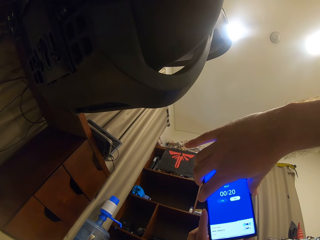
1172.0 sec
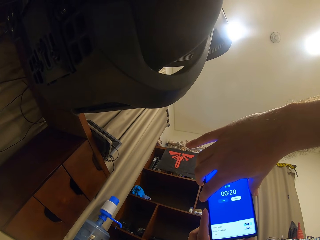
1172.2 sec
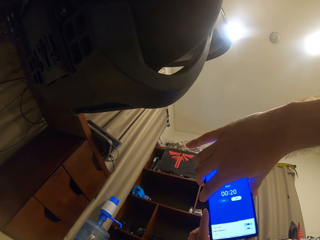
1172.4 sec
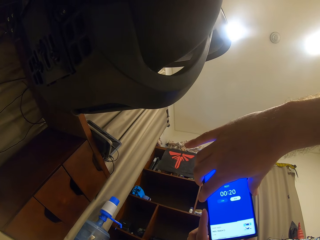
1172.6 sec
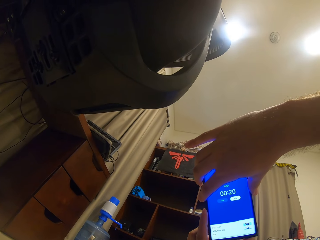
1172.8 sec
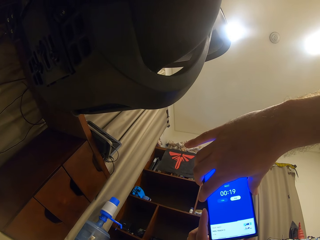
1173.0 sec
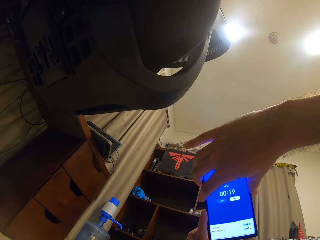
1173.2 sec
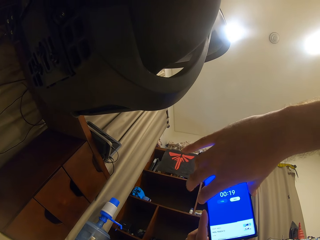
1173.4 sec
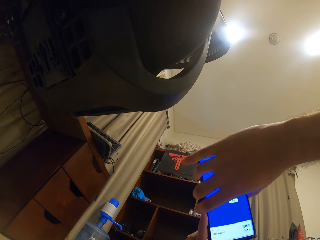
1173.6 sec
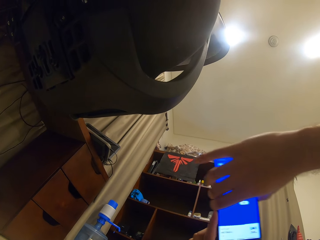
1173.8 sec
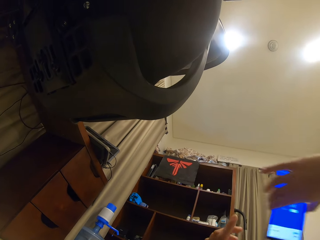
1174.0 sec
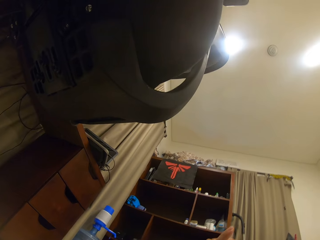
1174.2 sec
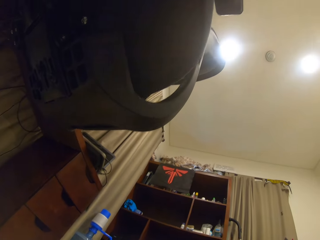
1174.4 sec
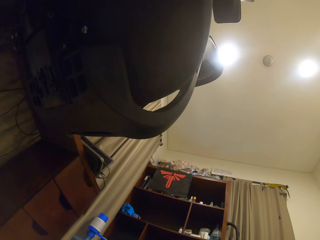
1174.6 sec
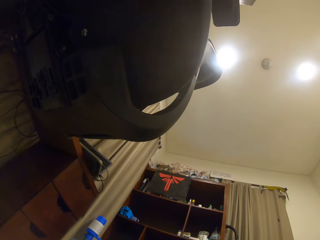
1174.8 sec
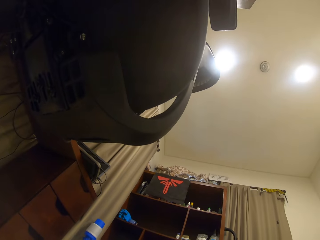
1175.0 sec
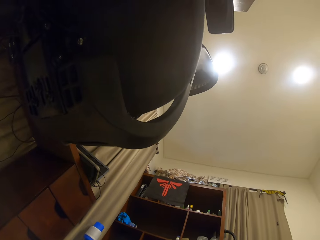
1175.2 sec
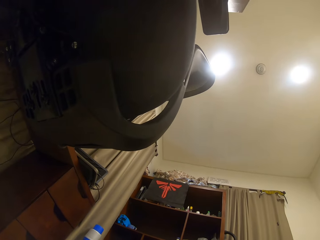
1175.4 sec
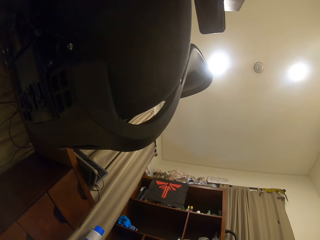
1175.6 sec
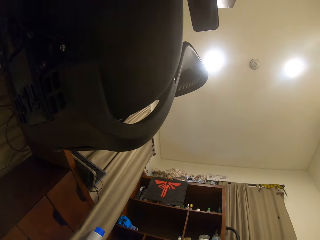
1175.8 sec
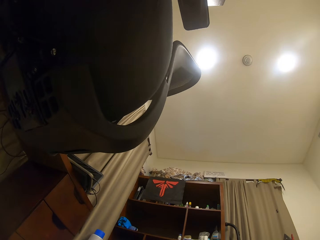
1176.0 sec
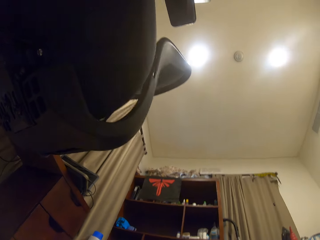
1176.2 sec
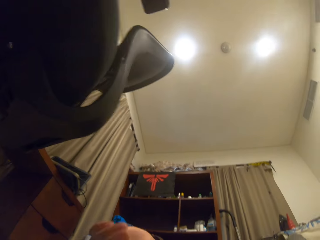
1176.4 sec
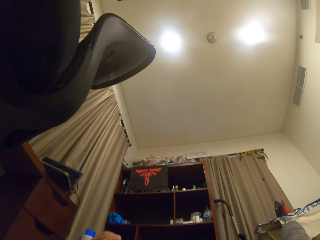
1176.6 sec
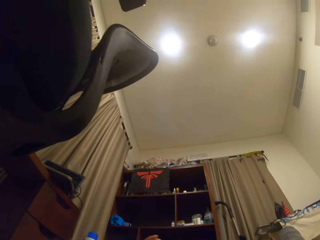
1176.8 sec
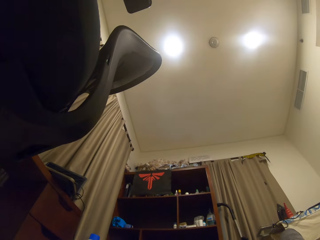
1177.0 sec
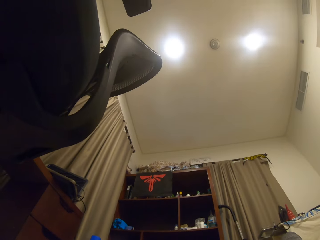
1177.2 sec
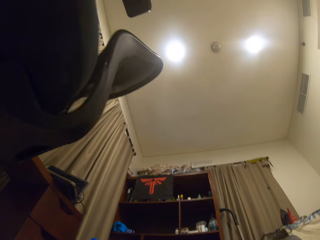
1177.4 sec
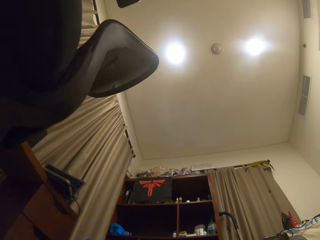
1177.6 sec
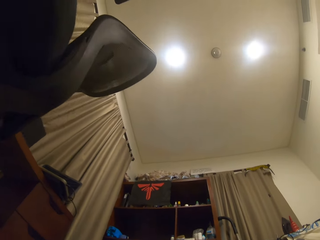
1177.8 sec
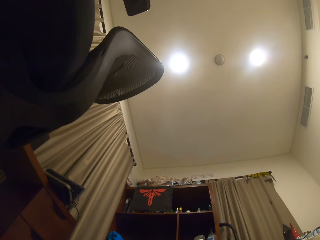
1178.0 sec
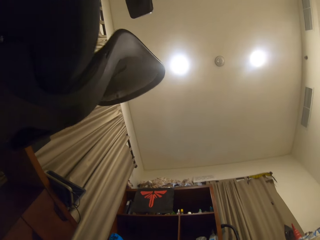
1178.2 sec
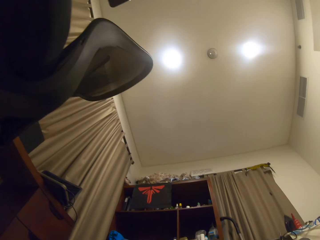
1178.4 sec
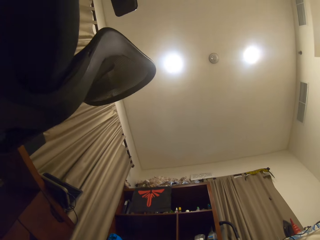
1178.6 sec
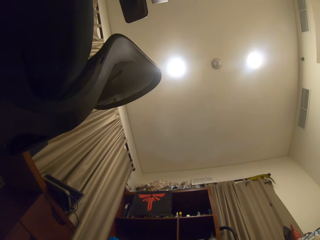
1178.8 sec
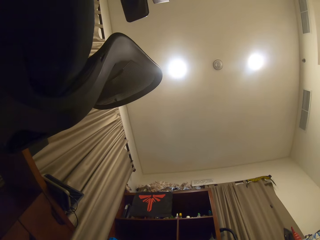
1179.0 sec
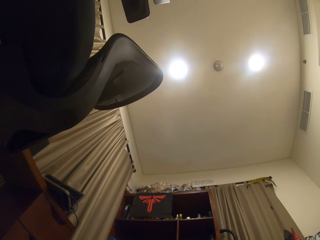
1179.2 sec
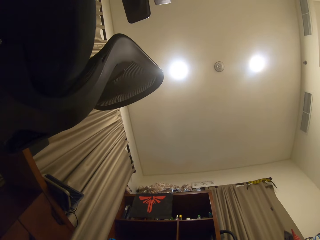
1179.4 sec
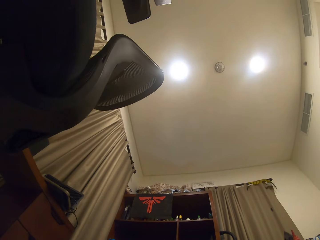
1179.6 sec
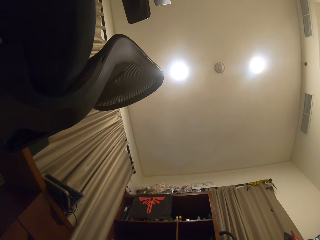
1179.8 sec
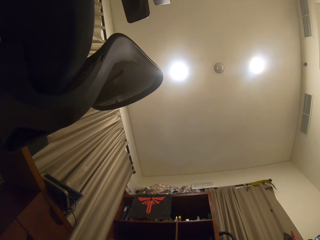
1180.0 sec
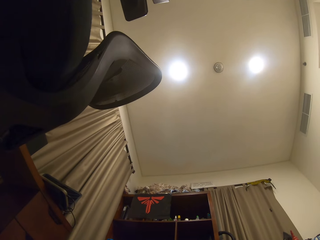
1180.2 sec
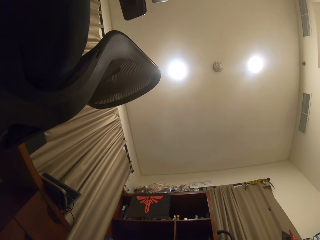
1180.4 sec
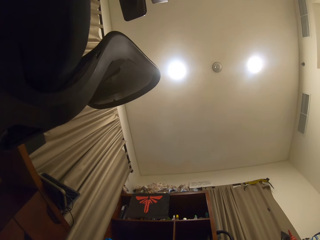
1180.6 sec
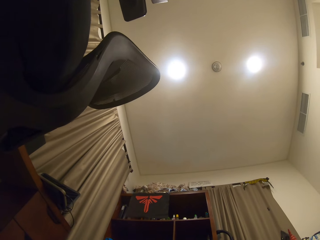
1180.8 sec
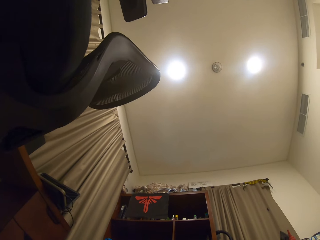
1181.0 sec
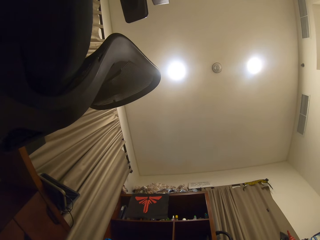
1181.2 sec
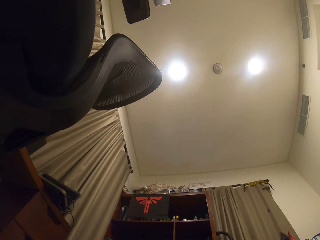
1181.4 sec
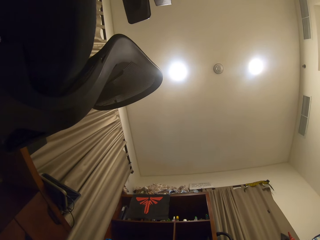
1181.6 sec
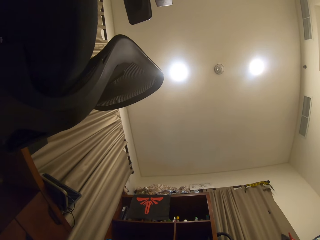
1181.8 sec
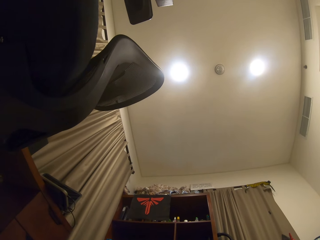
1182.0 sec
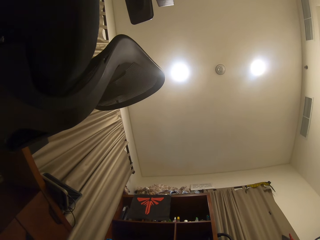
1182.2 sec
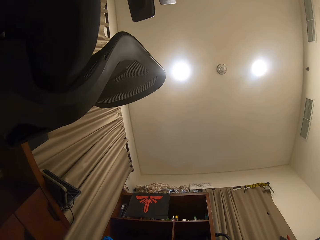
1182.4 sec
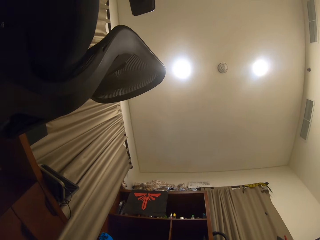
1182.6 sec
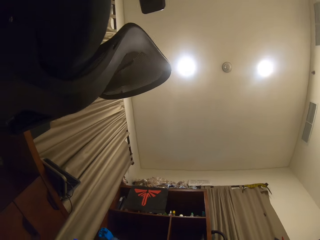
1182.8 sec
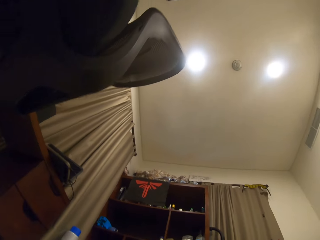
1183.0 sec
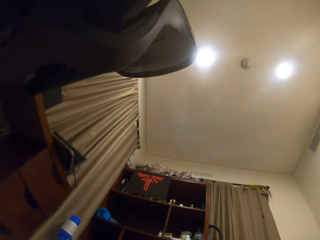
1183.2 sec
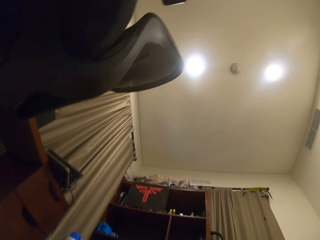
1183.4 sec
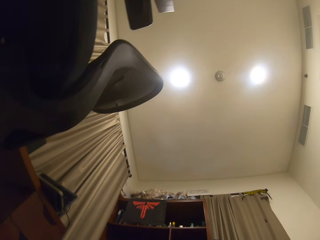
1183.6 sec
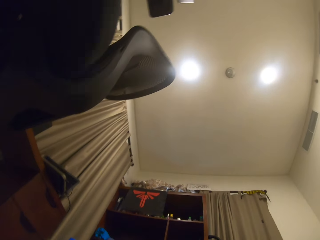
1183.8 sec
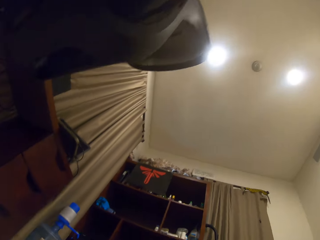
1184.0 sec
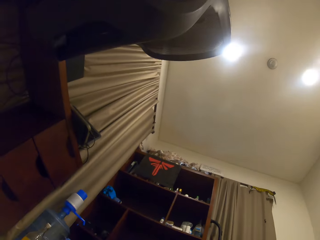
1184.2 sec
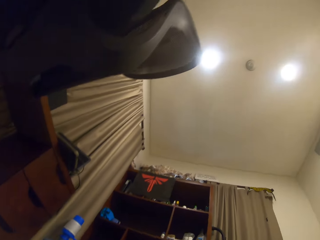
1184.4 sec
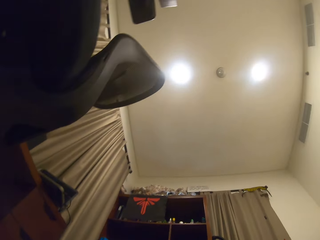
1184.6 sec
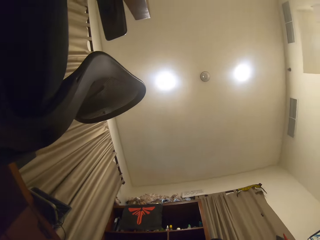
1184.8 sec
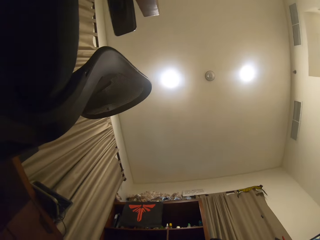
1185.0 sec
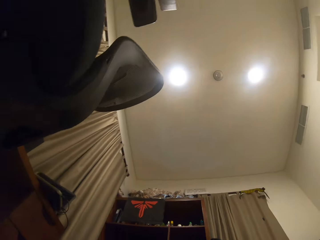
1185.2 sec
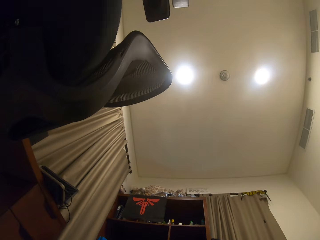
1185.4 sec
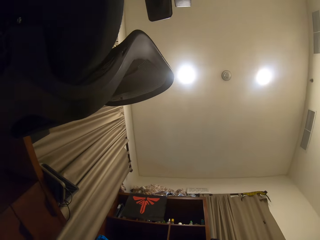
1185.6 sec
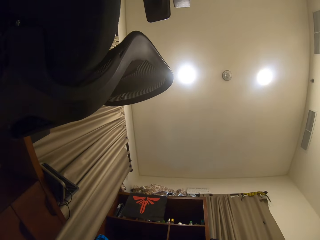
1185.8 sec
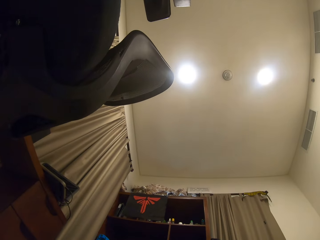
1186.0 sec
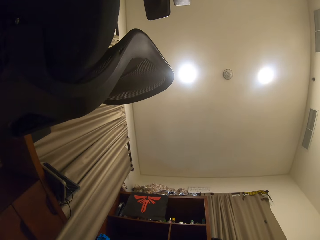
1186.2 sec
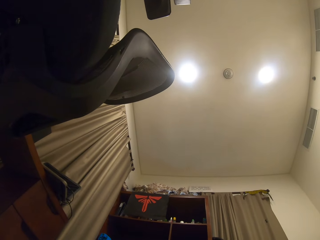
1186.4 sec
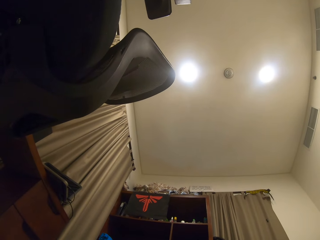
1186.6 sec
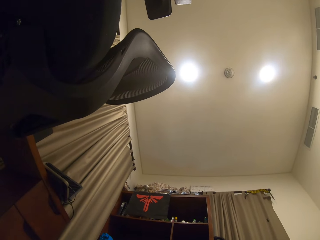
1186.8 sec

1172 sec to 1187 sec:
The camera wearer drops the phone. They put the phone away. They stare at the roof.

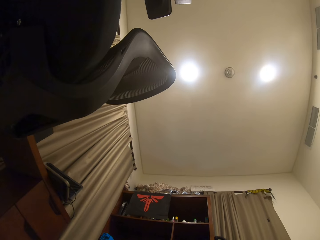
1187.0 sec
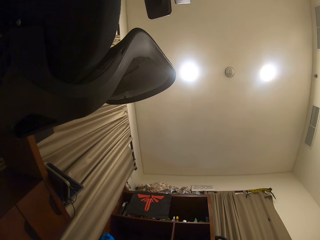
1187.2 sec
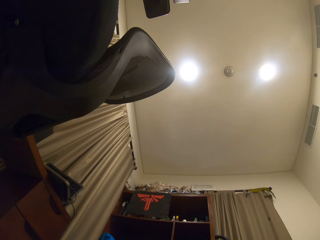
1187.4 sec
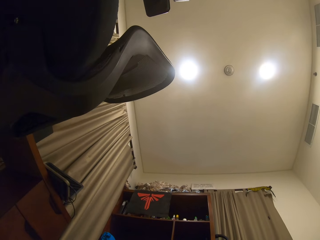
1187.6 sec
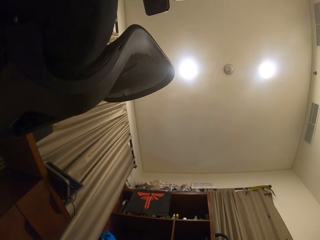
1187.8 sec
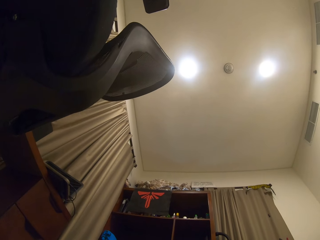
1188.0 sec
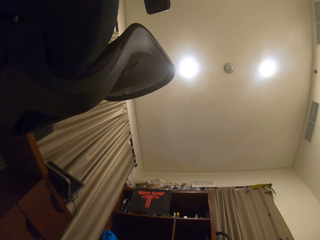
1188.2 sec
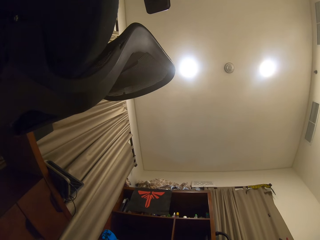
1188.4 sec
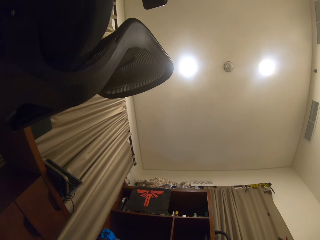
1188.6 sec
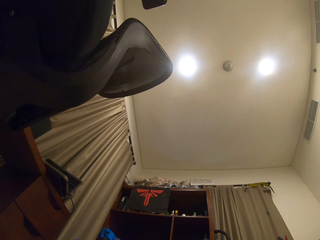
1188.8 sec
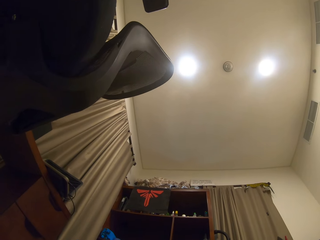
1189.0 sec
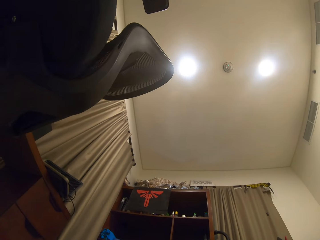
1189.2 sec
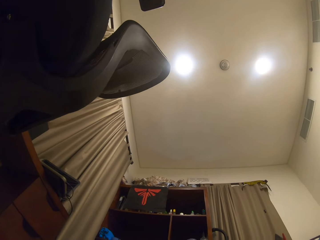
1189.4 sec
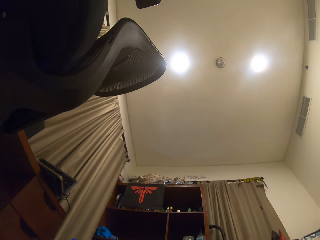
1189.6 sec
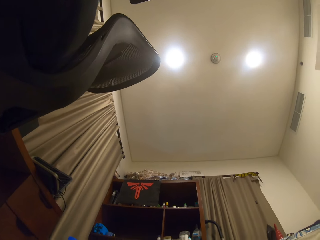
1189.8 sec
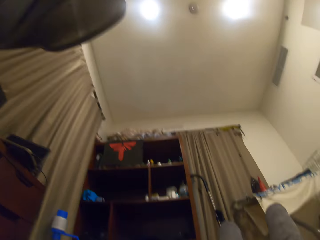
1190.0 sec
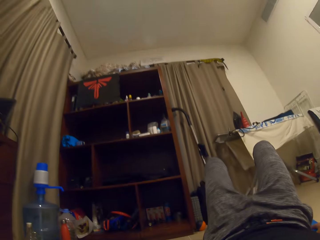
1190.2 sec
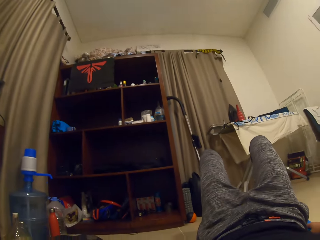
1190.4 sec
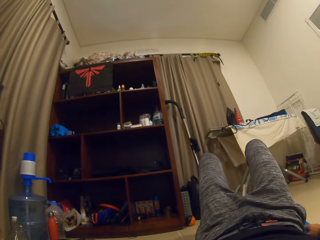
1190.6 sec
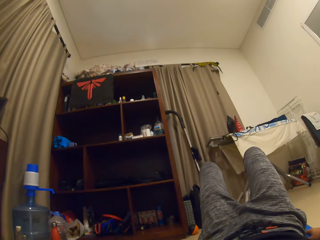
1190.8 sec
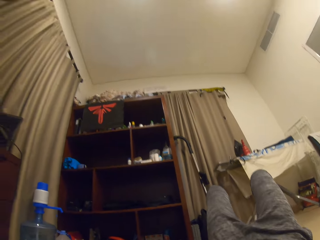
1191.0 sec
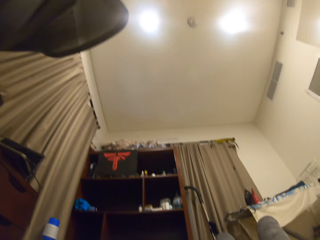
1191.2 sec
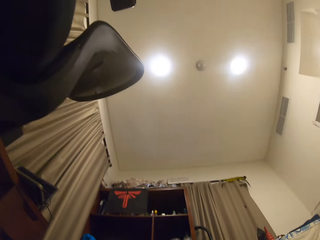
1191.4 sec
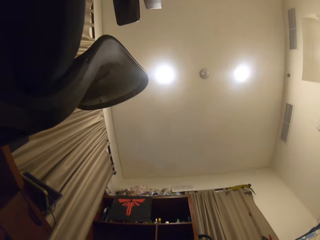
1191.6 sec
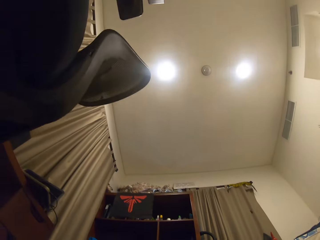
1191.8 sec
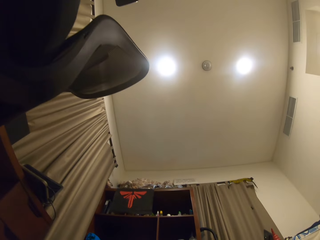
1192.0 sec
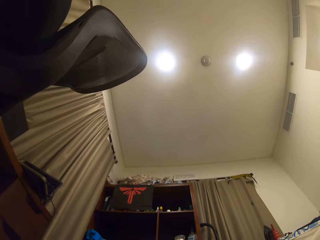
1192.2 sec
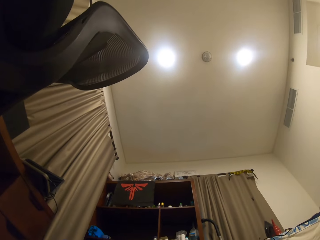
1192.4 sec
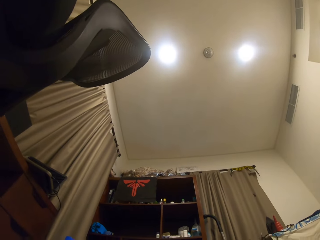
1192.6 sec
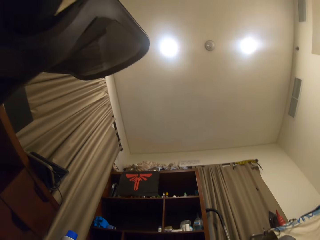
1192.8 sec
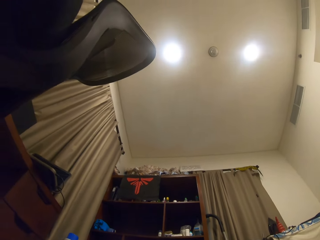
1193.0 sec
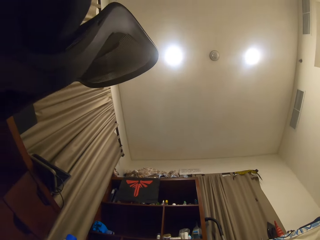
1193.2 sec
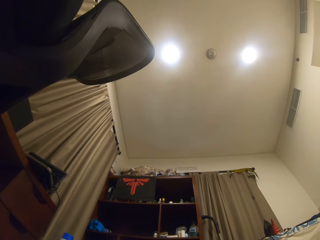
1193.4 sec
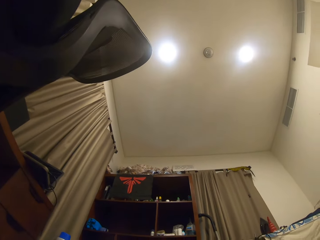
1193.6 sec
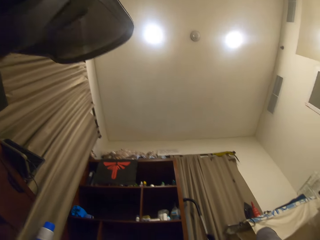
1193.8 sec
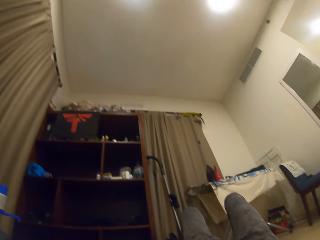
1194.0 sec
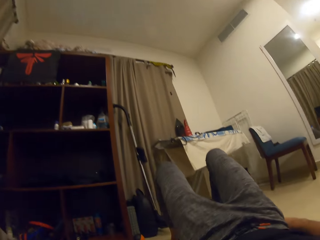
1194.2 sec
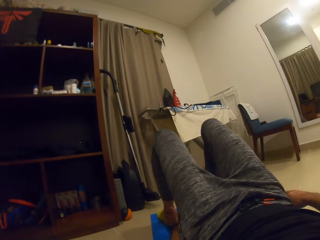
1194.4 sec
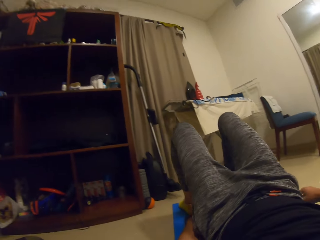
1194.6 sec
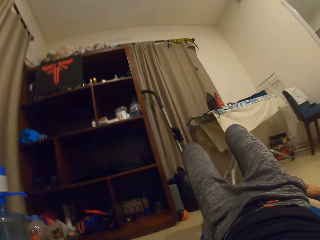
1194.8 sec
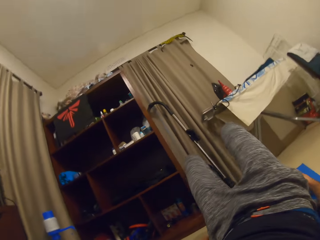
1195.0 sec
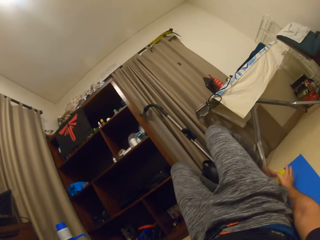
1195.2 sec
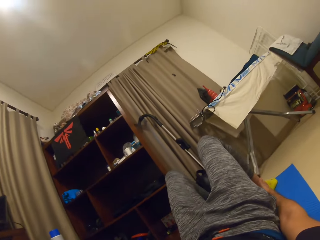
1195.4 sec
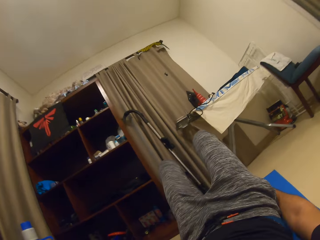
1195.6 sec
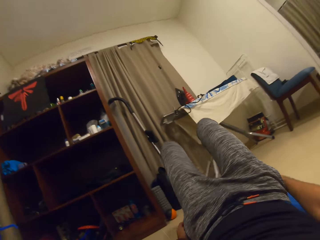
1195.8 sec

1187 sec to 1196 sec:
The camera wearer touches his ankles.
